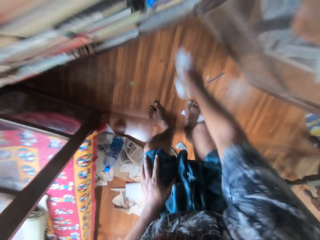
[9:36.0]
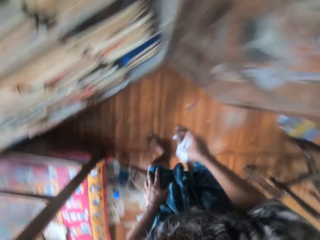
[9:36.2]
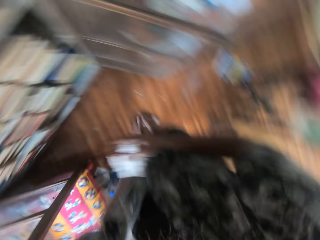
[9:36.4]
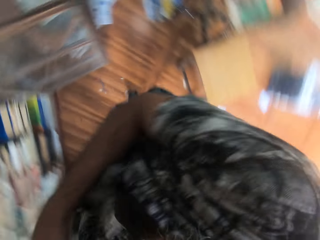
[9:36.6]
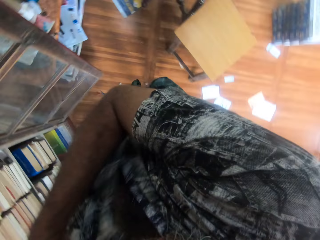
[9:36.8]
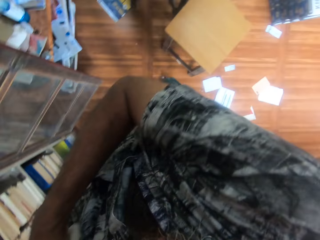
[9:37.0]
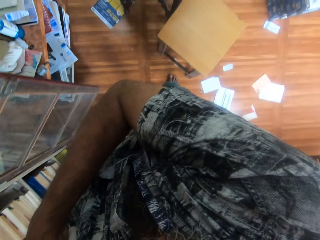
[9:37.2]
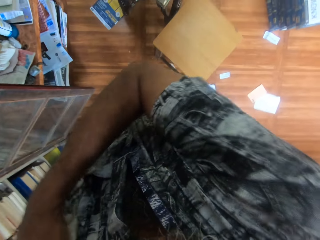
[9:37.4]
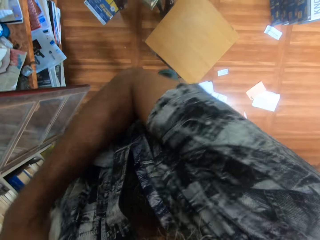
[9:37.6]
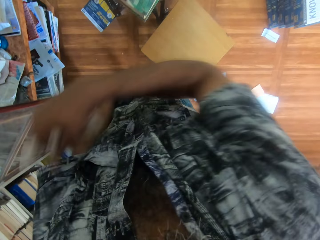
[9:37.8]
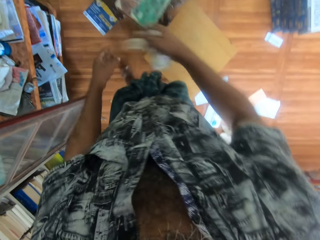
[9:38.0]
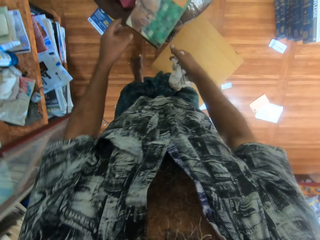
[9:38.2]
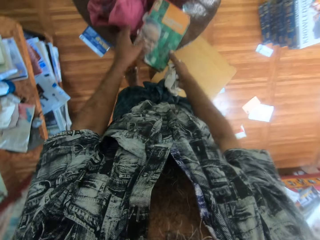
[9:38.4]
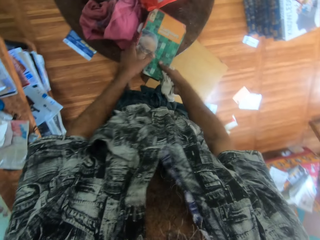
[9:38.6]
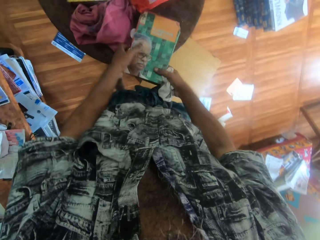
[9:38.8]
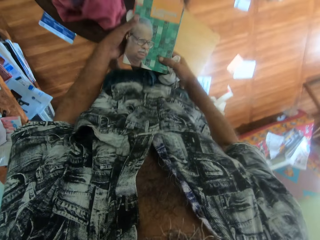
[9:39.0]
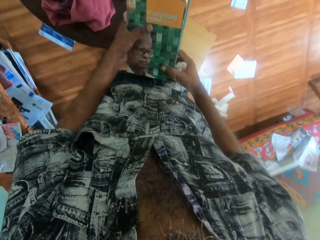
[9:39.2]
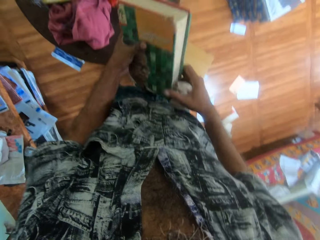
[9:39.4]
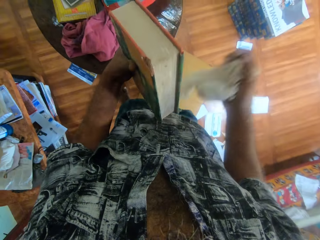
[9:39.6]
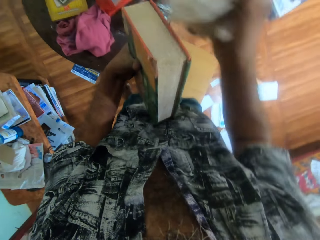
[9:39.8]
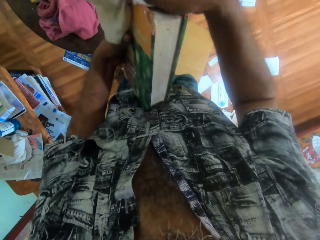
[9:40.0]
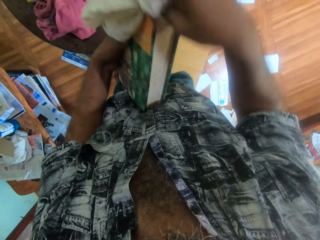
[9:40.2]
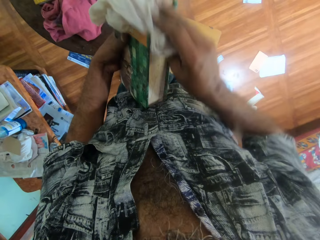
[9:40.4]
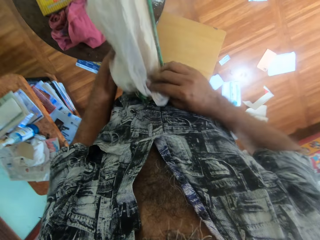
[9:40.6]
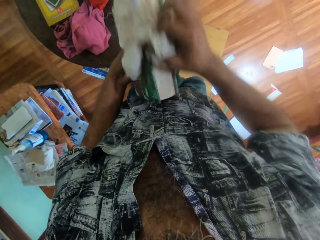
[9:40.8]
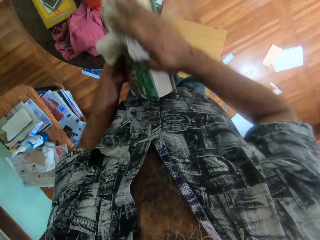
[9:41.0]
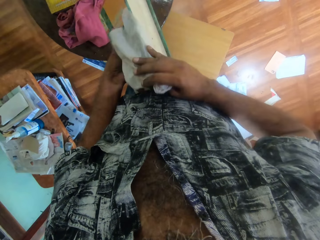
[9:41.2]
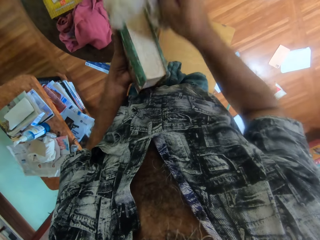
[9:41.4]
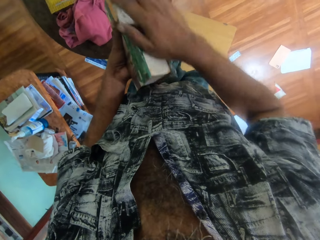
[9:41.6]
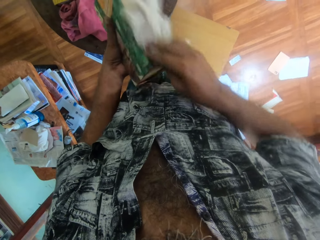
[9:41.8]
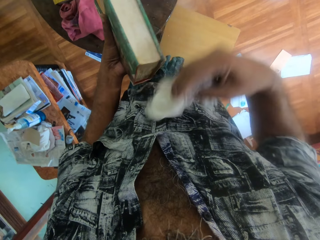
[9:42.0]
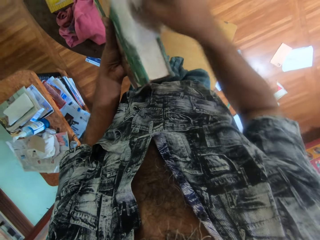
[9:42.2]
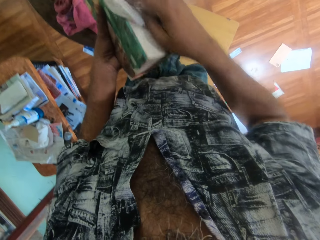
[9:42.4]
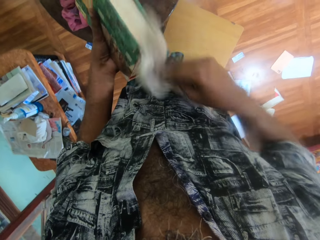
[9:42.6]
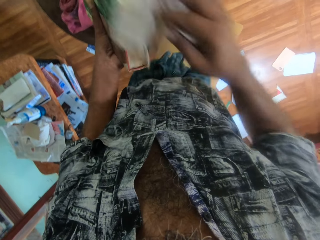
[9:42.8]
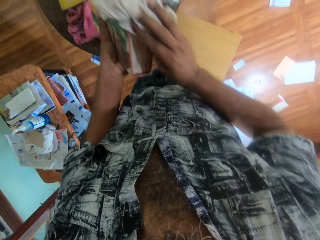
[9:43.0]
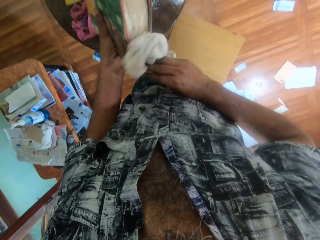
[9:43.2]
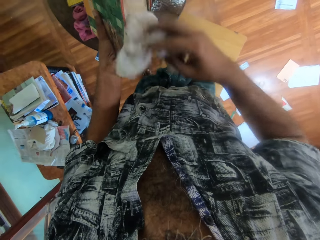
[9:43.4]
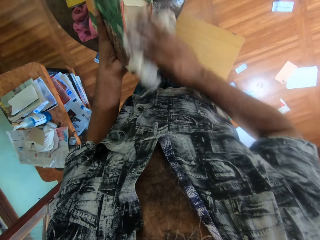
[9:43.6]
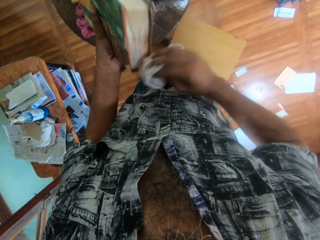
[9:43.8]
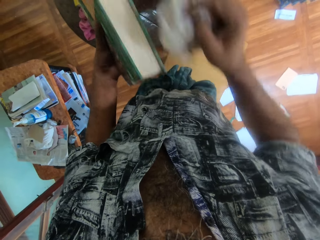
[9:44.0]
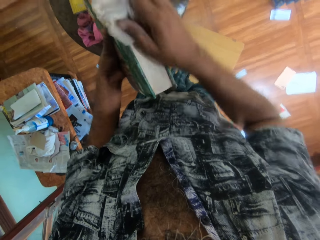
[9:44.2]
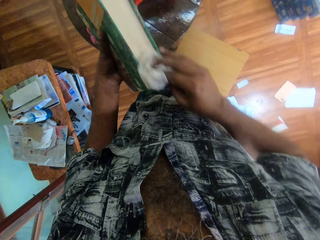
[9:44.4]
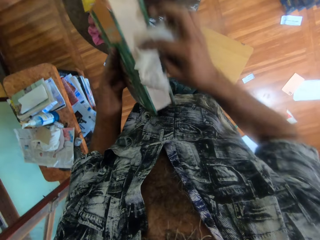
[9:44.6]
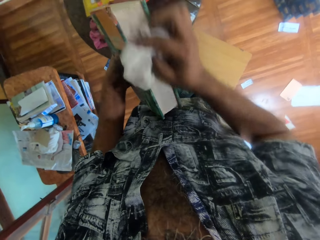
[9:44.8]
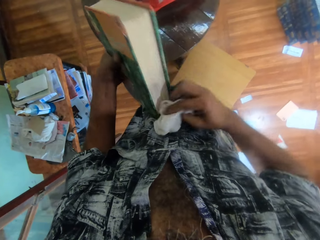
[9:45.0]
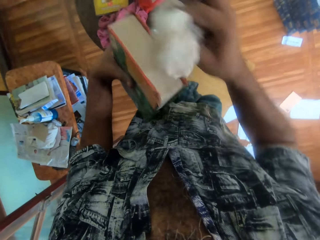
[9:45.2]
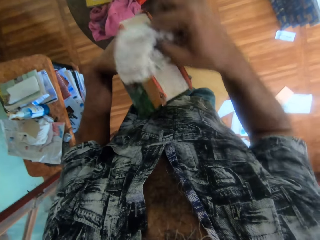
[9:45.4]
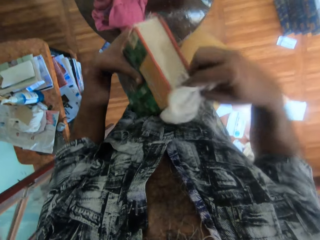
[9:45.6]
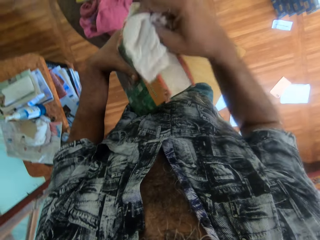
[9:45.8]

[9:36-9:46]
The camera wearer scratches his left hand with his right hand. He turns. He picks up the deep green colored book from the table with his hands. He cleans the deep green colored book in his left hand with the piece of cloth in his right hand.

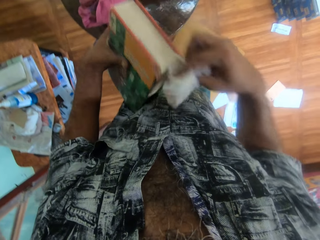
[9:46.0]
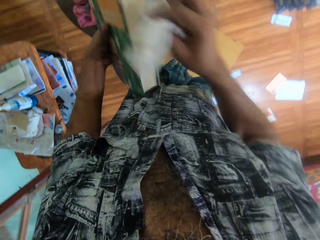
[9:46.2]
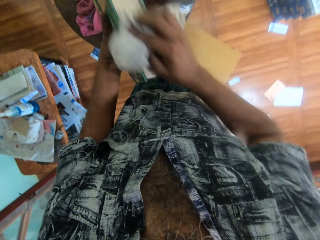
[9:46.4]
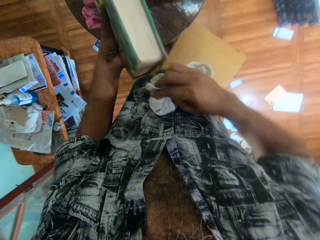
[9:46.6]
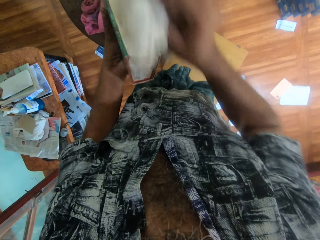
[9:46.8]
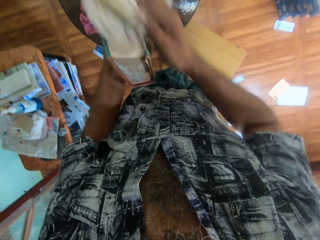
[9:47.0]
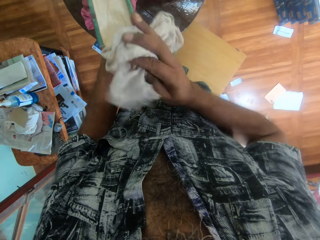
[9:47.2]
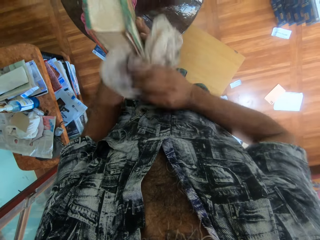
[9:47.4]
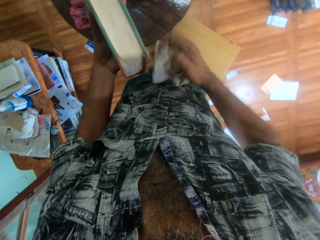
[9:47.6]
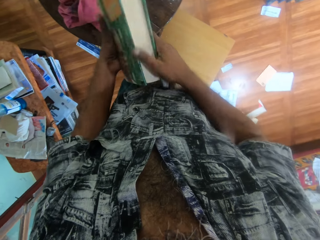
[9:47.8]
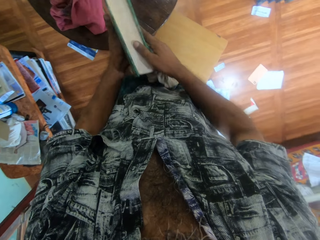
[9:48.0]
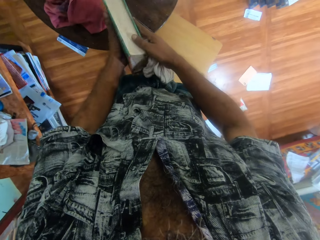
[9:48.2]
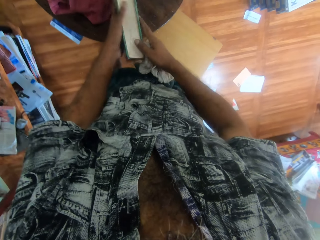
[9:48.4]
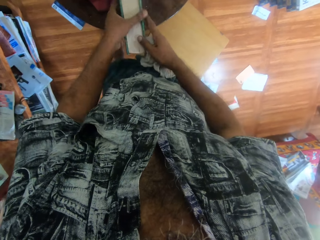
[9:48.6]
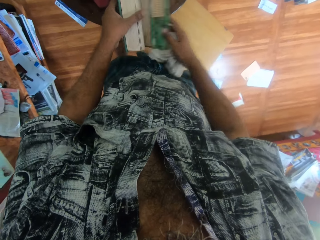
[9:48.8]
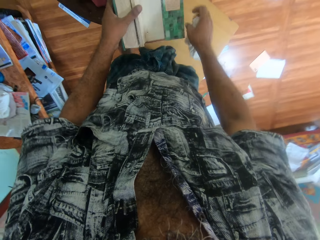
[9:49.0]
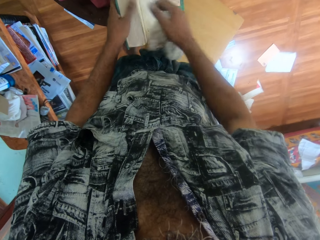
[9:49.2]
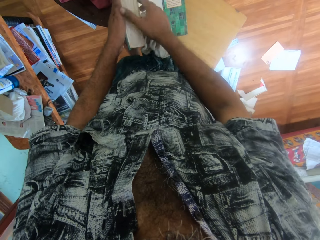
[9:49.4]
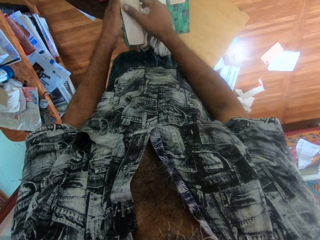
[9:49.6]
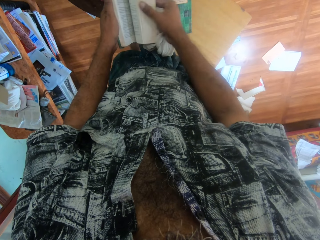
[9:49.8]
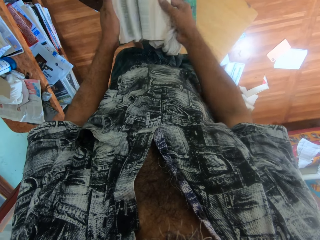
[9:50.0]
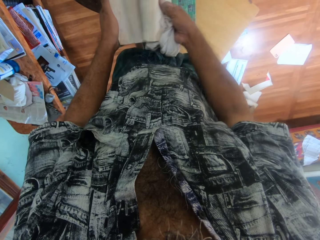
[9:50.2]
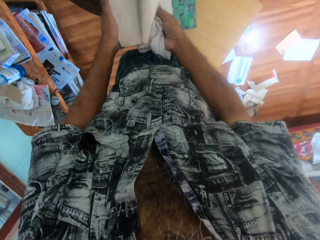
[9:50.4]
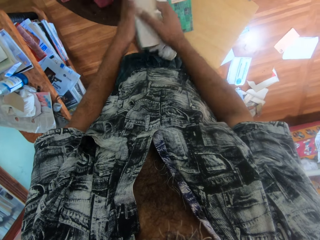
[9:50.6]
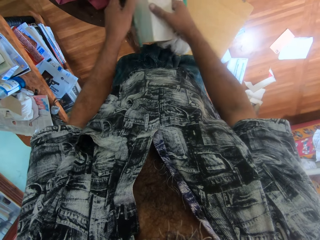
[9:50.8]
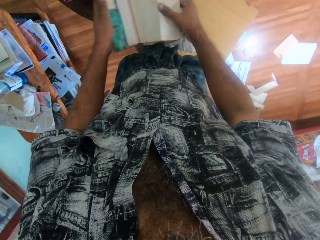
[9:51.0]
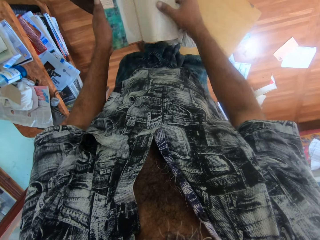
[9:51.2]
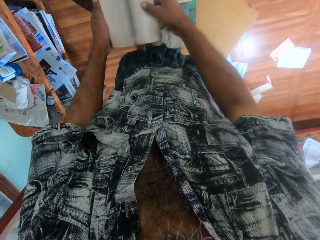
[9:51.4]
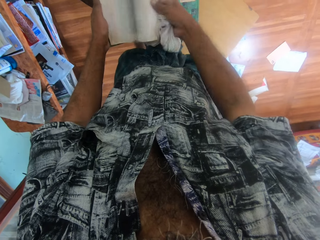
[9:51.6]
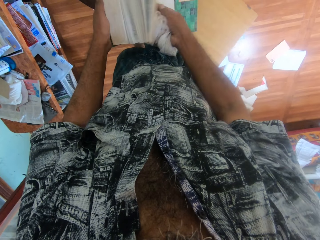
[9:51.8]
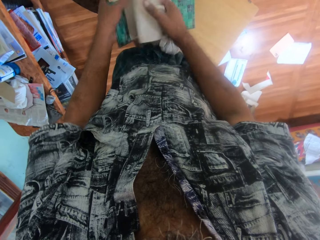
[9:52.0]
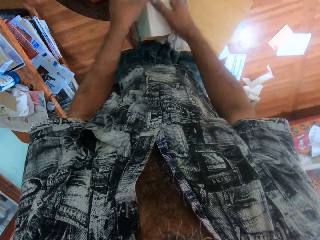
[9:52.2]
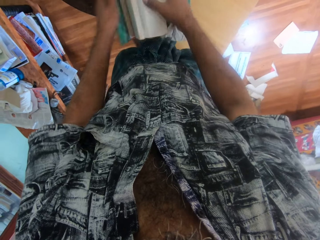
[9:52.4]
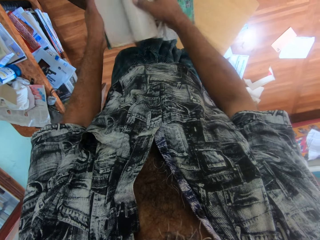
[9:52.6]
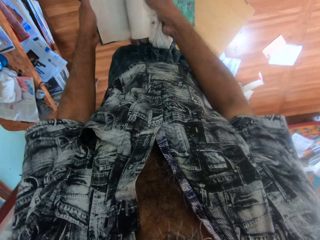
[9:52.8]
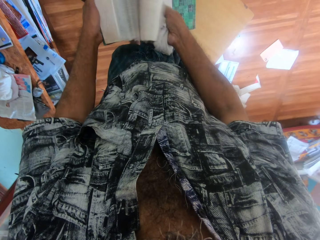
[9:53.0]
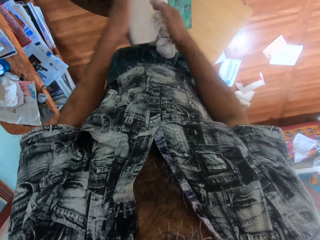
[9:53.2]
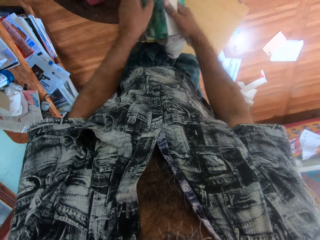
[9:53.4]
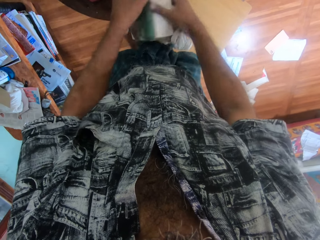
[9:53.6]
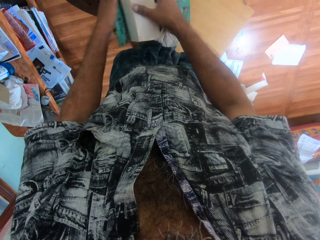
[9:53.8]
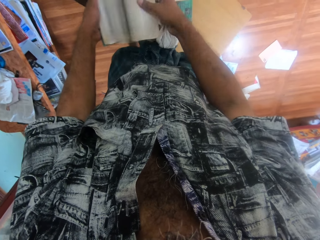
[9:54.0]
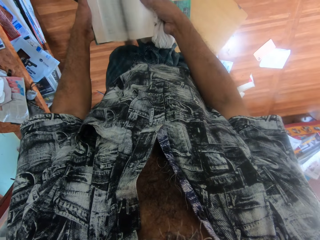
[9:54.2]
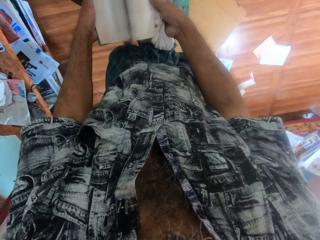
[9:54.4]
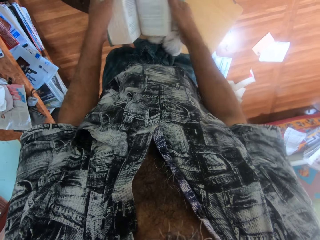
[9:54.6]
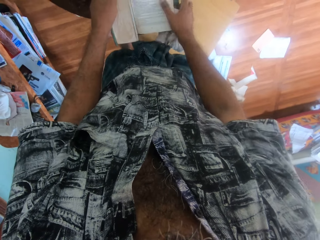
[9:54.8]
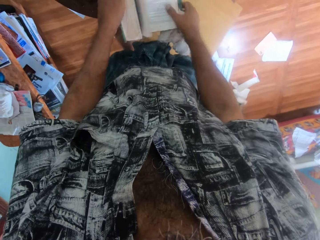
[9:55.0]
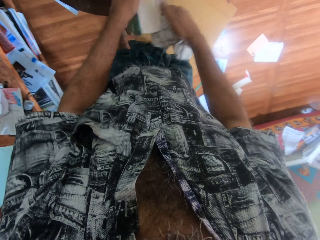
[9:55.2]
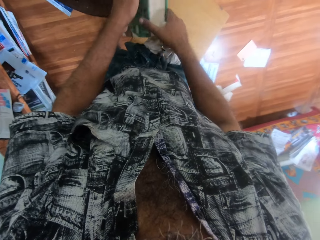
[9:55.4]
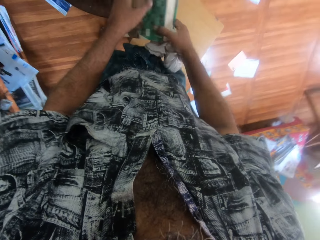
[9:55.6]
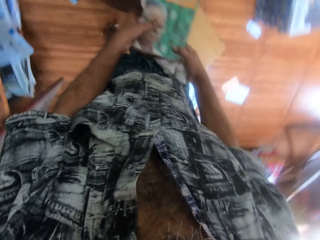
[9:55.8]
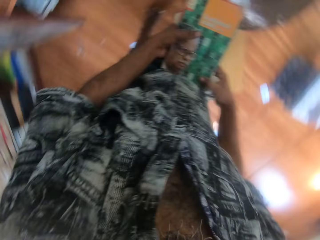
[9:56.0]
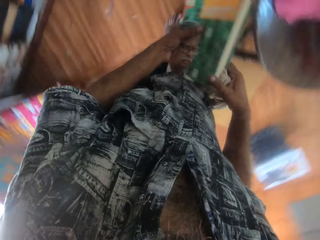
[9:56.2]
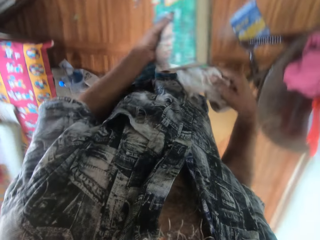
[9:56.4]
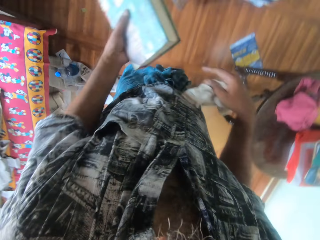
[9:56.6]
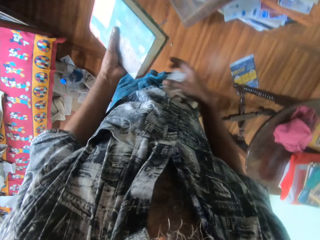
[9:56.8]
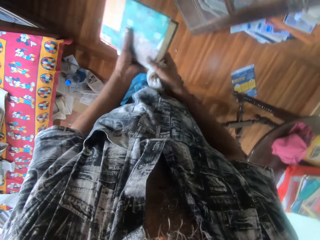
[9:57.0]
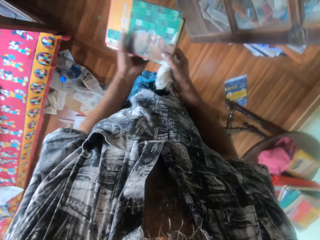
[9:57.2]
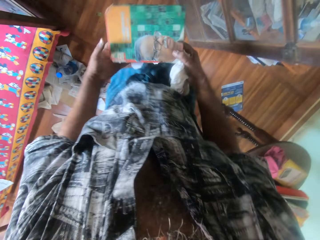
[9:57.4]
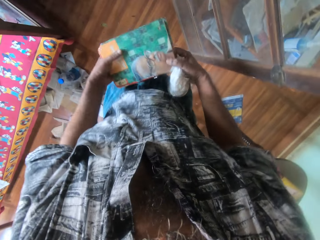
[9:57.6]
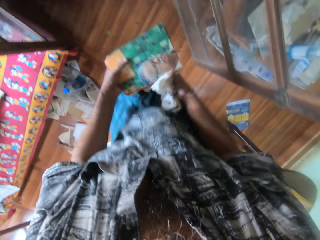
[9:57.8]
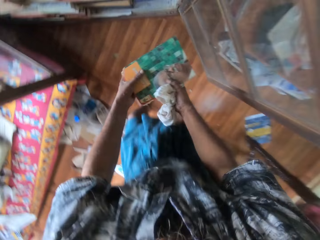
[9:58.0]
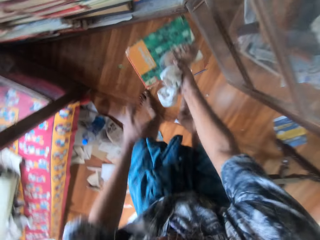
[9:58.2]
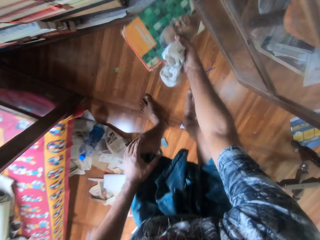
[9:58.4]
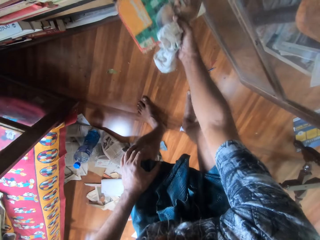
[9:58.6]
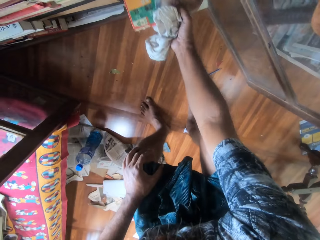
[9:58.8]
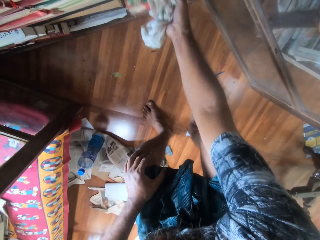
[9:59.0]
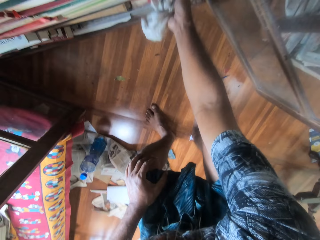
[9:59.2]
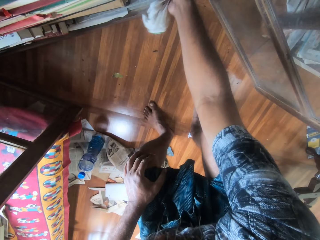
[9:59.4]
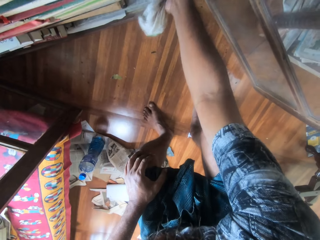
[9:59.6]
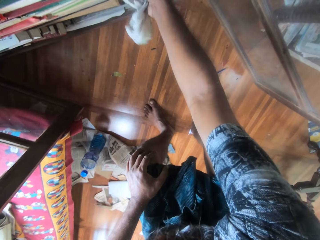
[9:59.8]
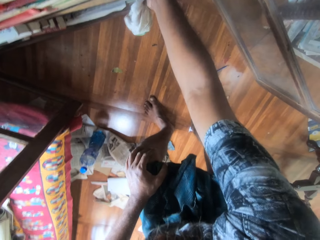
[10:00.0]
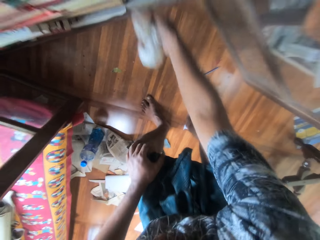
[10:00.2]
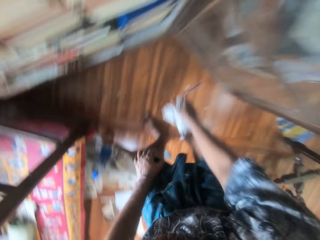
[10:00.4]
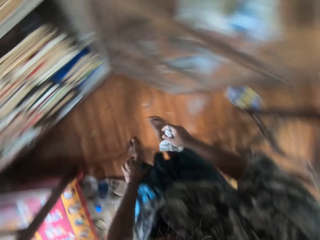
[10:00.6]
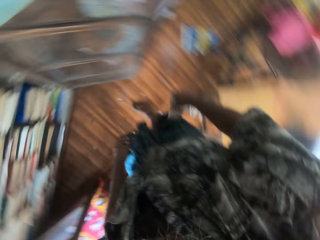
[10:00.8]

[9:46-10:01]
The camera wearer drops the deep green book on the table with his hands. He opens the deep green book on the table with his hands. He peruses some pages of the book. He closes the deep green book in his left hand with his right hand. He picks up the deep green book from the table with his hands. He turns. He passes the deep green book from his left hand to his right hand. He drops the deep green book in the shelf with his right hand.
